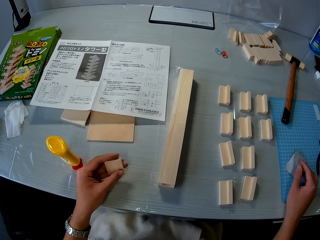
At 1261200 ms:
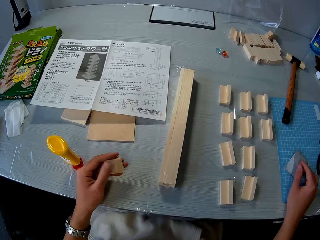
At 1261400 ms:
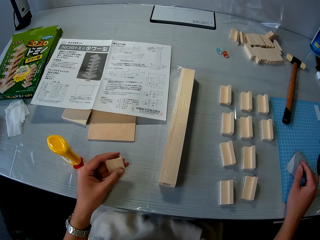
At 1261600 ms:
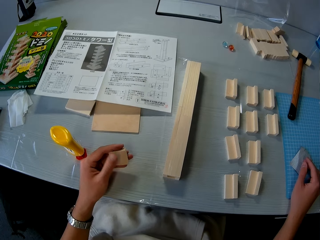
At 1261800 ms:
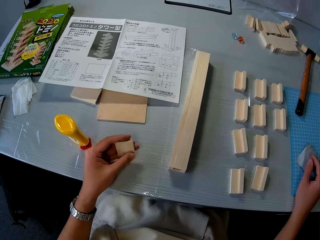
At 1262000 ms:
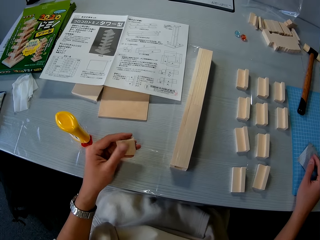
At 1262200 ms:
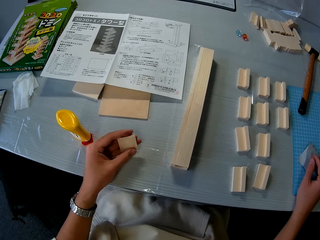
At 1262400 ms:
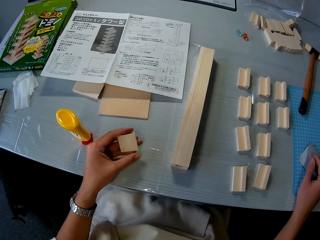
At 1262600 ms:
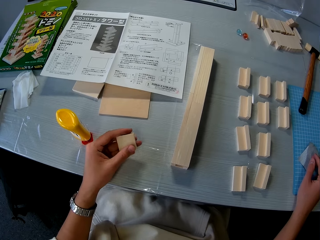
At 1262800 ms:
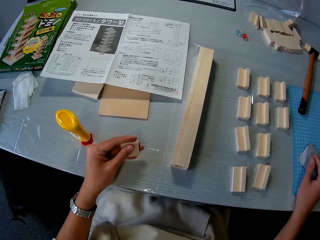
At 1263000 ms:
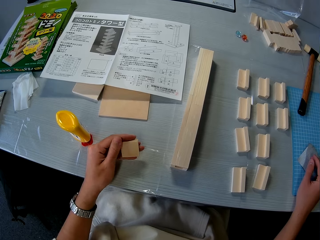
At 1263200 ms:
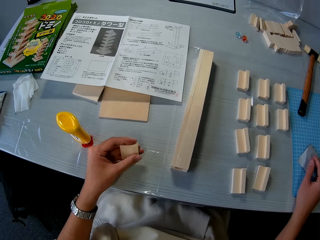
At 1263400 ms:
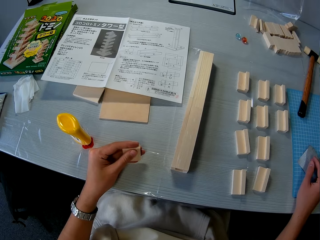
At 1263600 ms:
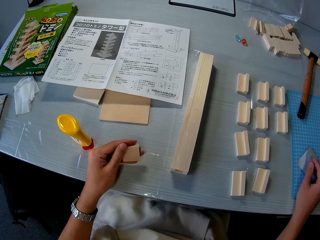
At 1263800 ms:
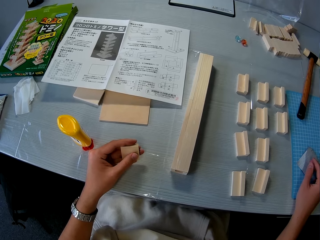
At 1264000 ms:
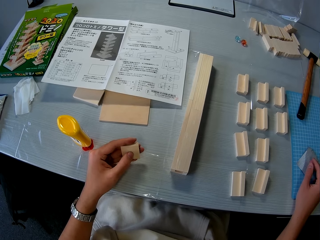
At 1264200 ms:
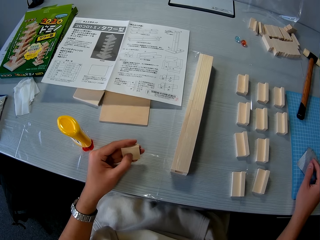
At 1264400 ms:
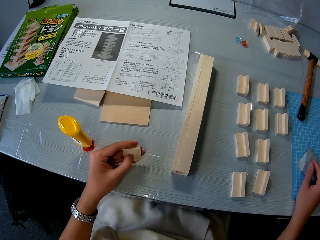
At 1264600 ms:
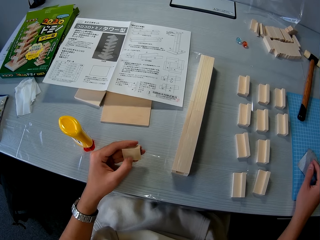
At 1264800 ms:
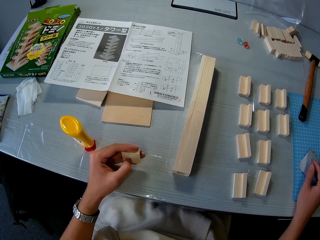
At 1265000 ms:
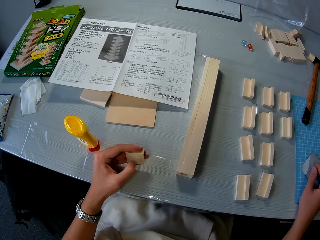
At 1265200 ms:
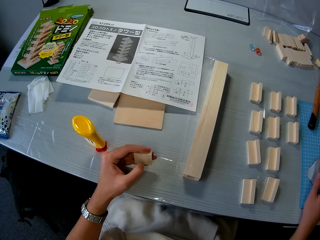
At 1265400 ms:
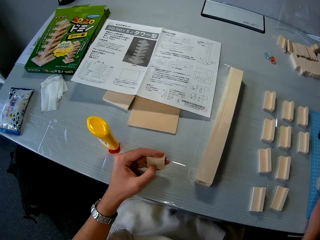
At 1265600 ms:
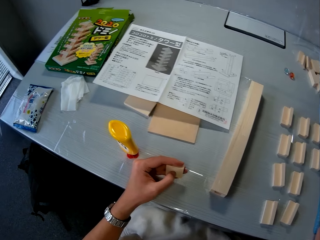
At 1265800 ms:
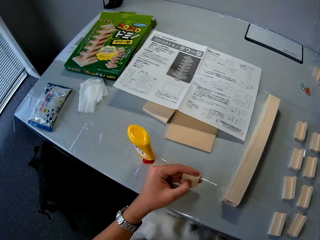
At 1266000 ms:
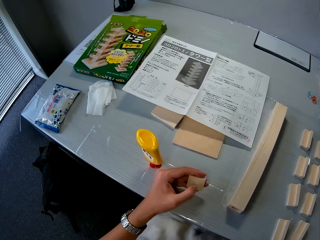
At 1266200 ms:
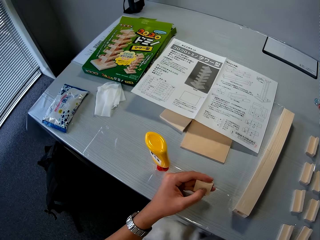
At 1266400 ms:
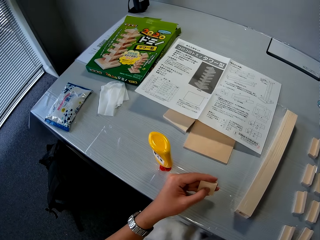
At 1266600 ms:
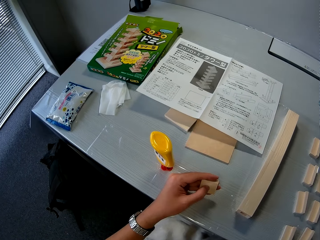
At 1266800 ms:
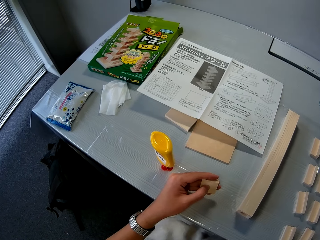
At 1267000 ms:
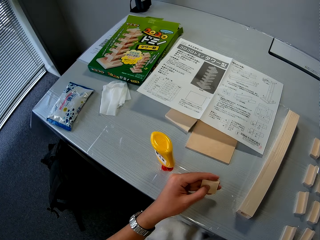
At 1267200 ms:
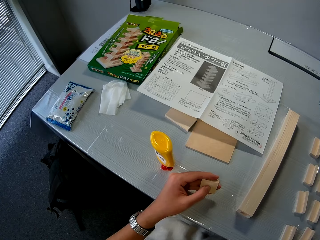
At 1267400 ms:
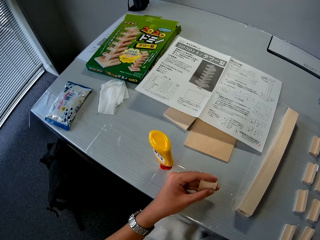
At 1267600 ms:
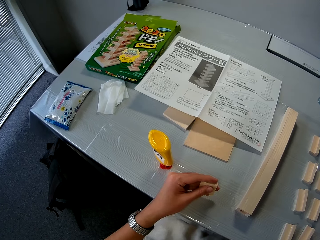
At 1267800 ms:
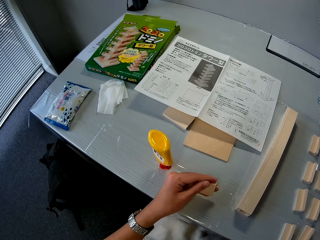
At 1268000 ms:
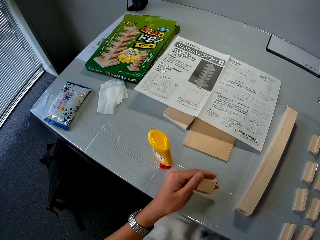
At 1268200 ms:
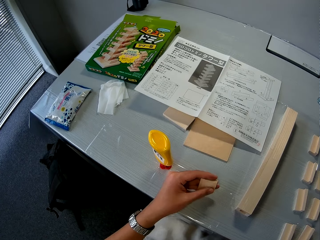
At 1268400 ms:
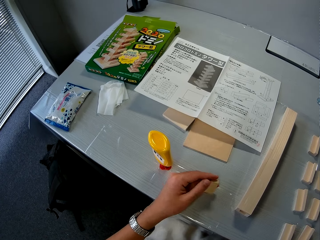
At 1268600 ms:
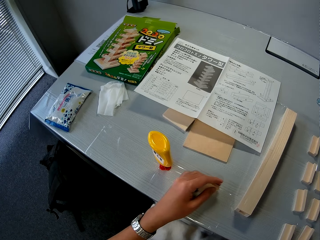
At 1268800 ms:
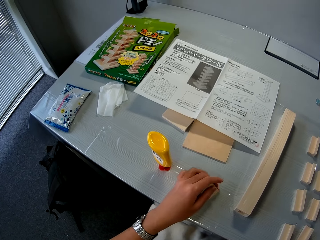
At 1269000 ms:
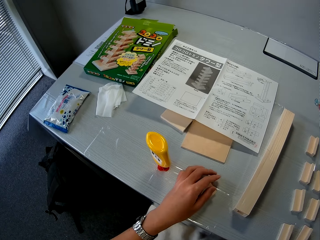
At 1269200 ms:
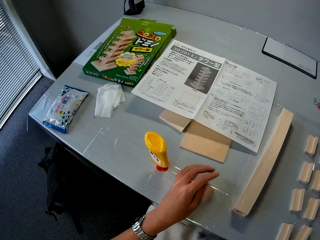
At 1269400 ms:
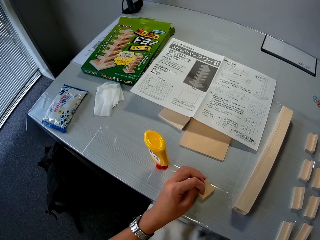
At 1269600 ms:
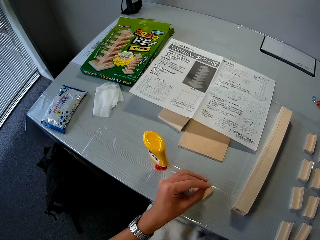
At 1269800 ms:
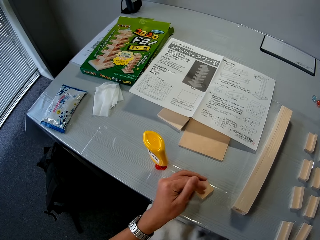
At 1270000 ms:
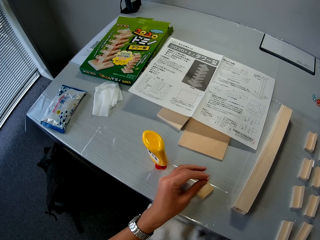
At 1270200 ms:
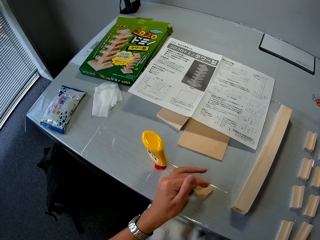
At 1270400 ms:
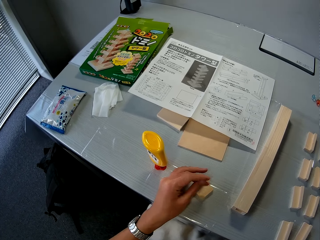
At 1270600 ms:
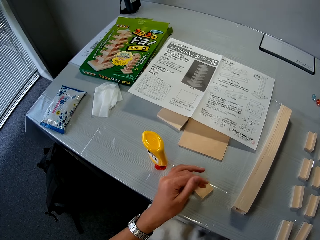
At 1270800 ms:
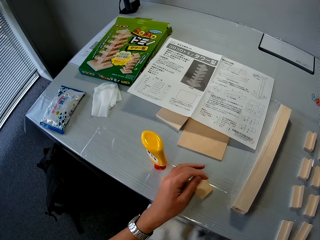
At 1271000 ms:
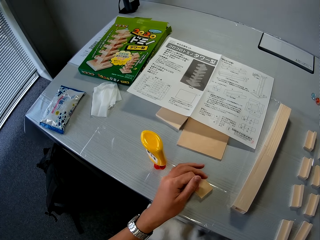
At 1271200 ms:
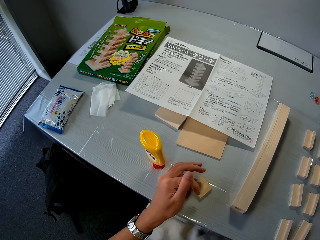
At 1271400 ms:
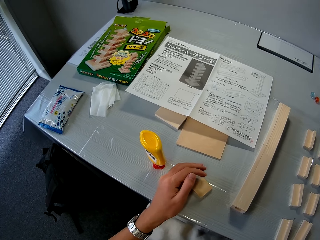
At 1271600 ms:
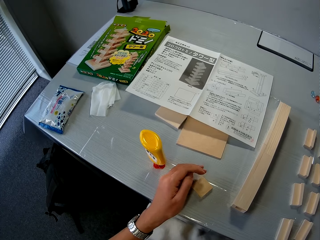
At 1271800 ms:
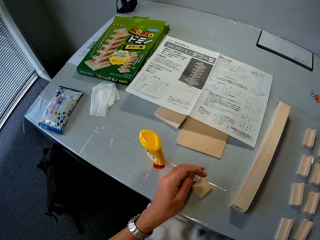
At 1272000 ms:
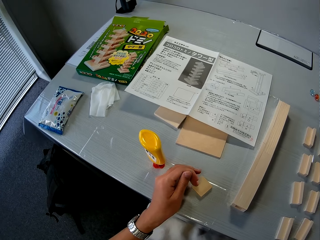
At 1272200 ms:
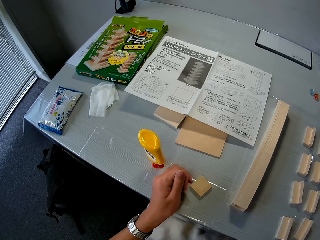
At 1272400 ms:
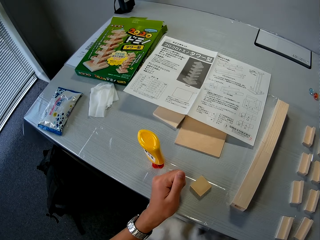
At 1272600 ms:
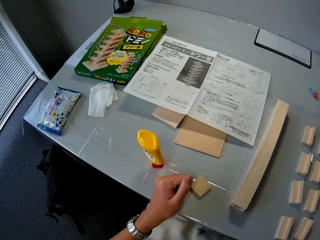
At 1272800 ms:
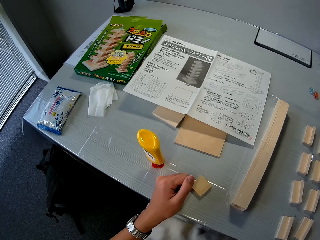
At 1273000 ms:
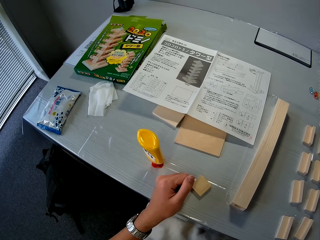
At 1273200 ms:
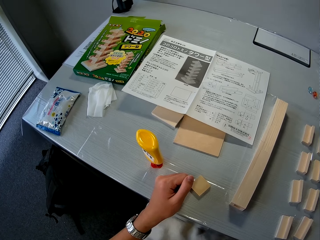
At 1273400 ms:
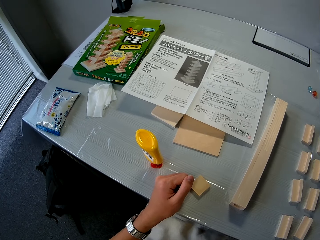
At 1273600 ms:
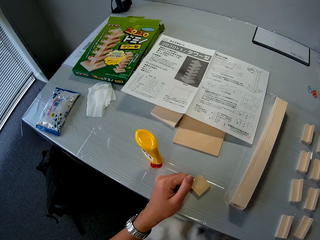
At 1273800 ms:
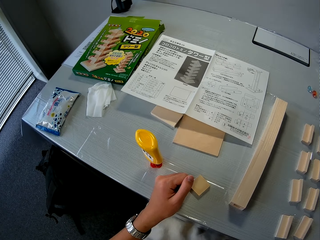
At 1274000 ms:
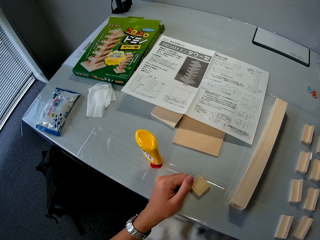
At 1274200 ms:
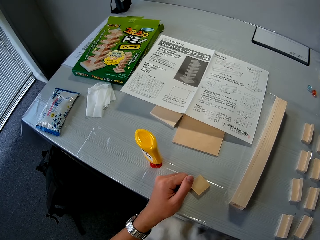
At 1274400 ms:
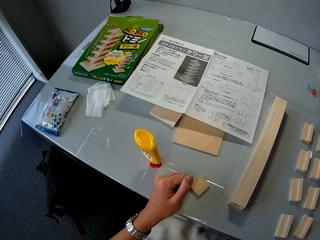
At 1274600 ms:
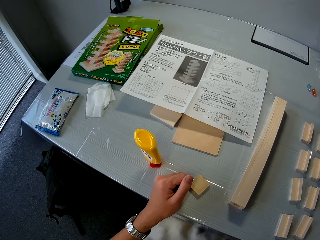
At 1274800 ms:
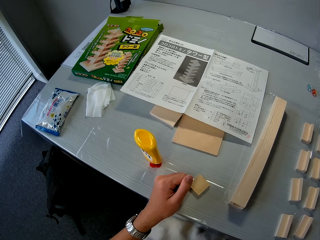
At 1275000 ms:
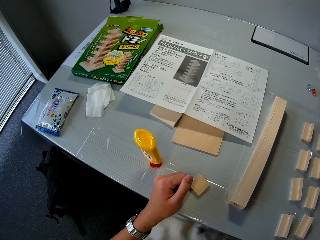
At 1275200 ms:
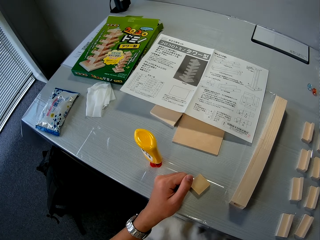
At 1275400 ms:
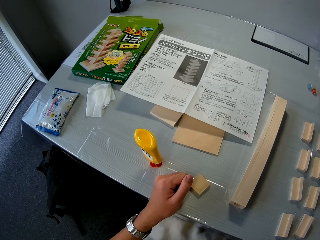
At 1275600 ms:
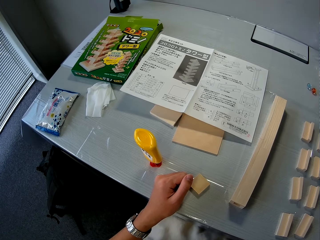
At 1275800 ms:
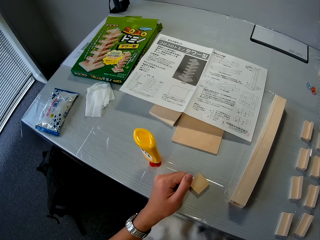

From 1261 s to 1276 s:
The camera wearer rubs his left thumb on the wood. He hits the model material with his thumb and wipes the model material with his thumb. He drops the wood on the table. He rubs his fingers together. He clenches a fist.

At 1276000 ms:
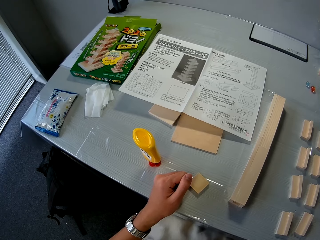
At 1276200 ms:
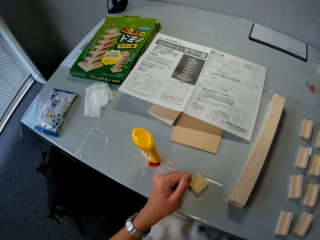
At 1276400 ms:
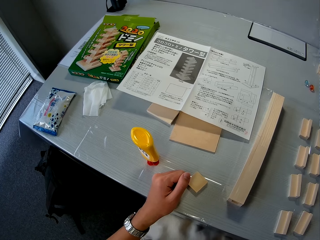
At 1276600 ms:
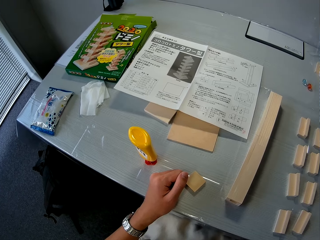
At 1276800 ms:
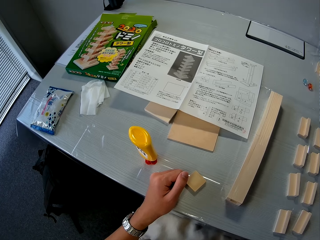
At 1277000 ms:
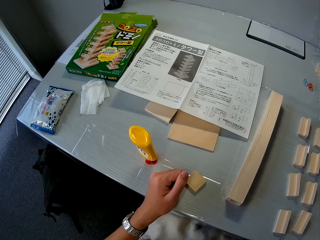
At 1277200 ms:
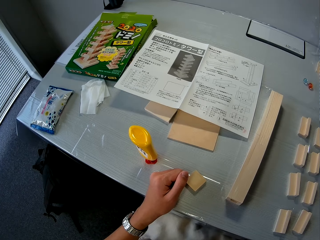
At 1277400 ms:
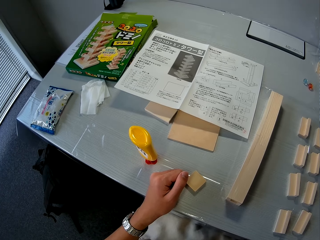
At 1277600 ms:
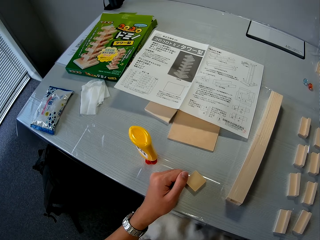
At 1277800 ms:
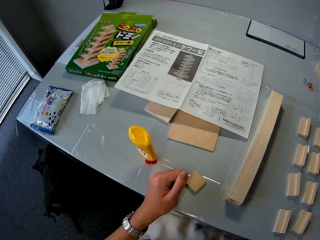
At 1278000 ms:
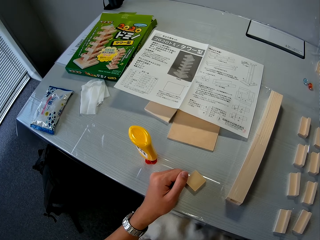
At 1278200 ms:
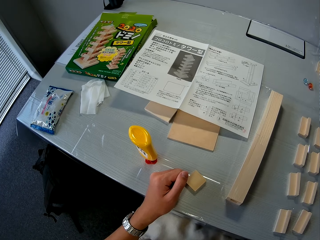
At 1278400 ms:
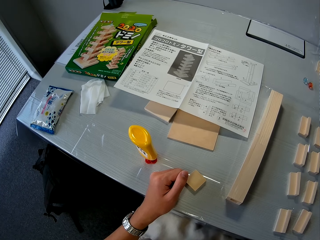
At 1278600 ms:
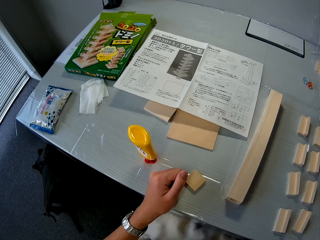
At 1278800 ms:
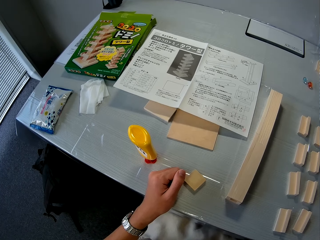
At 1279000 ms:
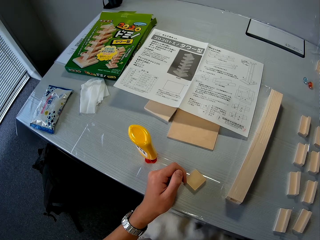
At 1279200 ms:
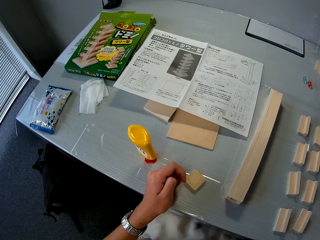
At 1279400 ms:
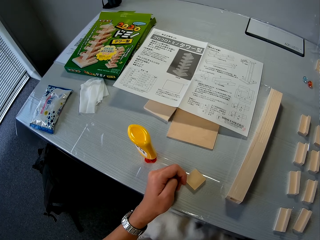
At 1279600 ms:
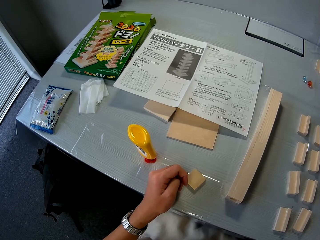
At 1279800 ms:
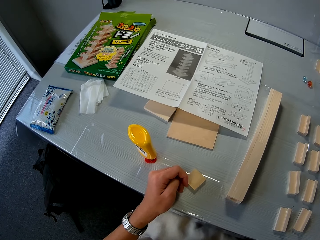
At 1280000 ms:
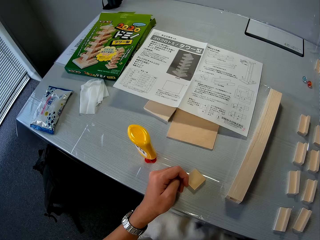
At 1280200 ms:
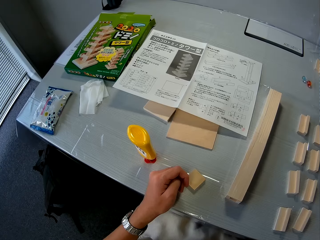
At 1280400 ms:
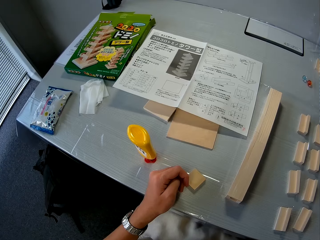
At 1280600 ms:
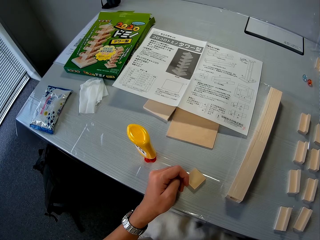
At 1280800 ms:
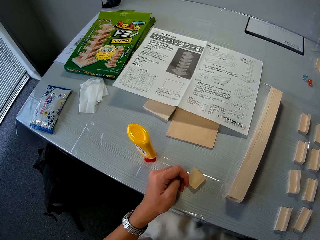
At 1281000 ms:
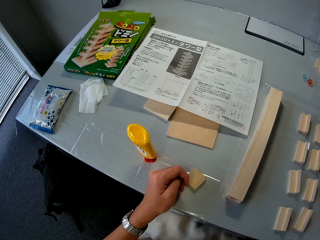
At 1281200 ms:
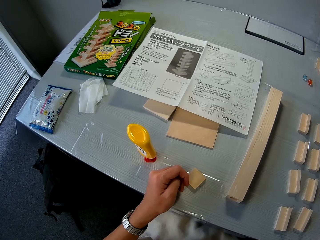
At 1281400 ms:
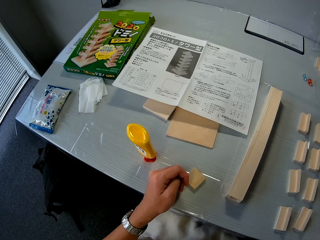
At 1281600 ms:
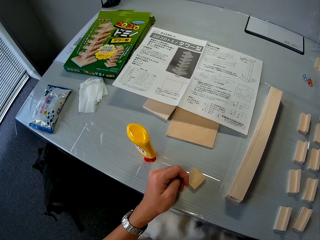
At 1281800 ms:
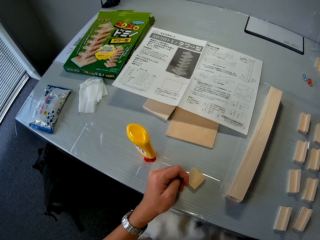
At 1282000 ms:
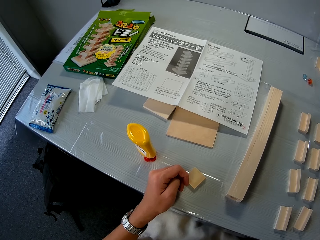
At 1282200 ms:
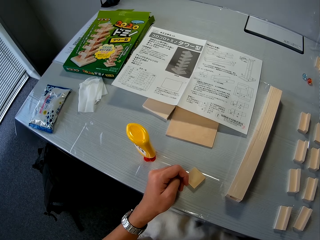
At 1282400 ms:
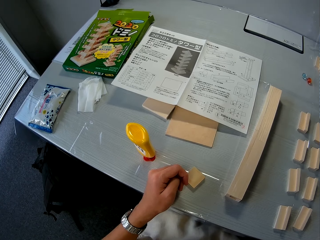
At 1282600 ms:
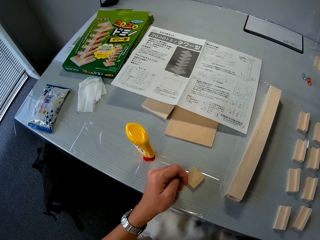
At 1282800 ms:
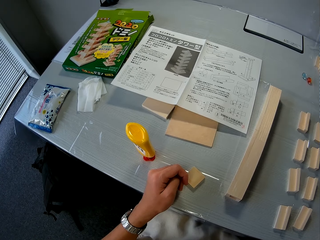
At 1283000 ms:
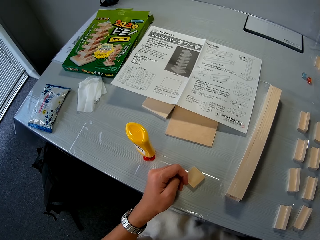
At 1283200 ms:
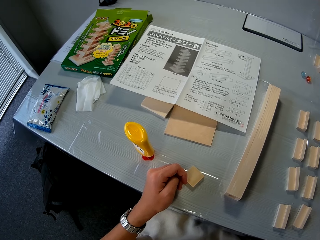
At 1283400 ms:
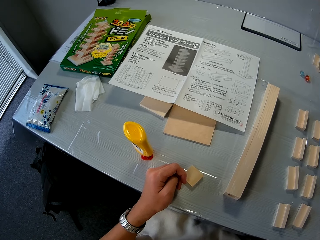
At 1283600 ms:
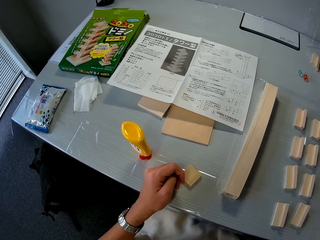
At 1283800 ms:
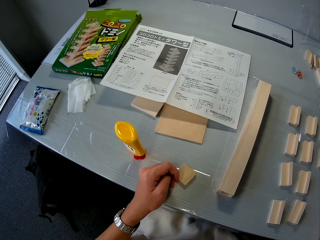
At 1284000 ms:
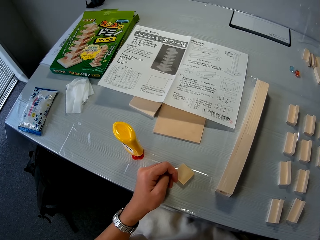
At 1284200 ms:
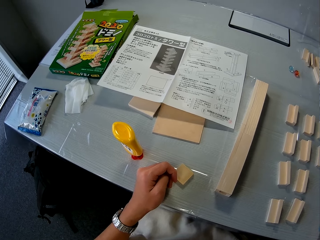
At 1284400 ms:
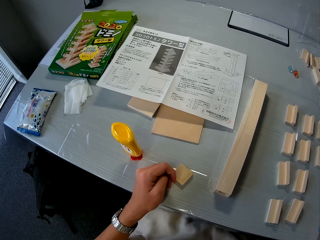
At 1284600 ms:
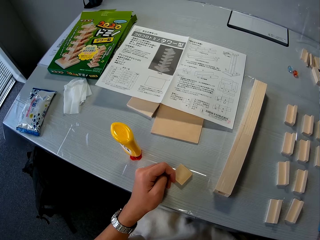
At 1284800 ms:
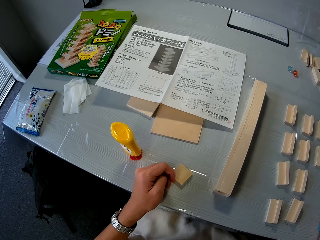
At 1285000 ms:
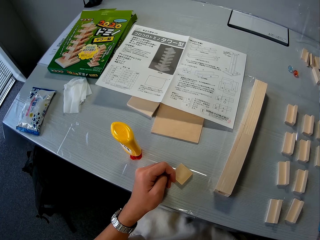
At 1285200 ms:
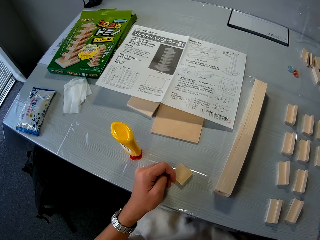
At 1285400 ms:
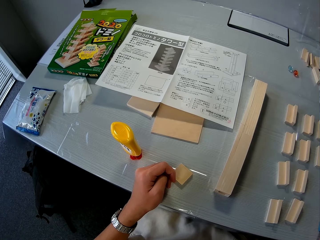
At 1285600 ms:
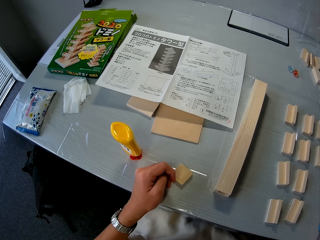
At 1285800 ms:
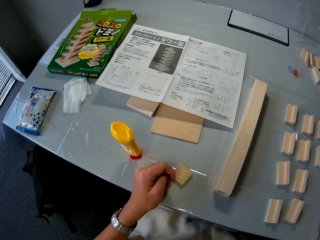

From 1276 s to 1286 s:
The camera wearer tucks his thumb.
